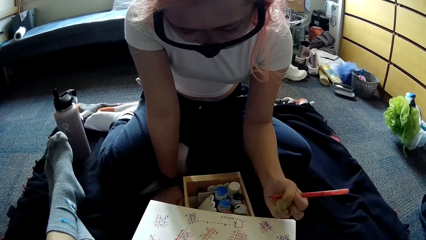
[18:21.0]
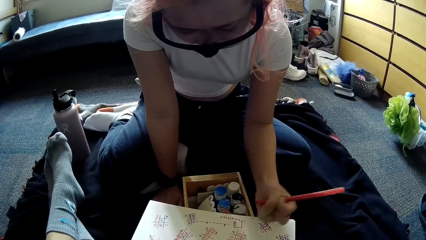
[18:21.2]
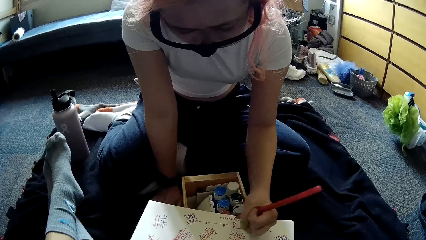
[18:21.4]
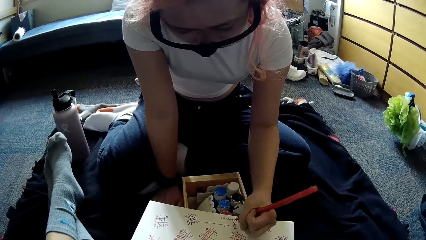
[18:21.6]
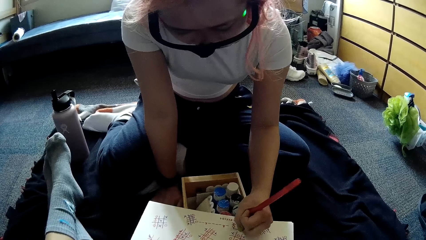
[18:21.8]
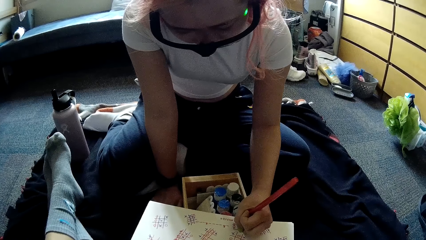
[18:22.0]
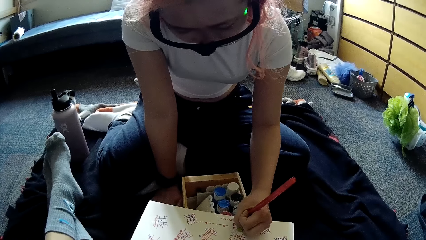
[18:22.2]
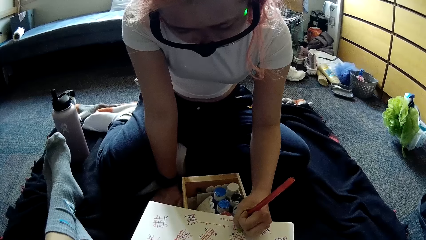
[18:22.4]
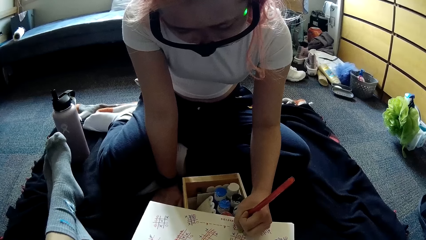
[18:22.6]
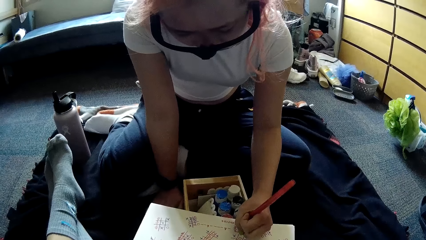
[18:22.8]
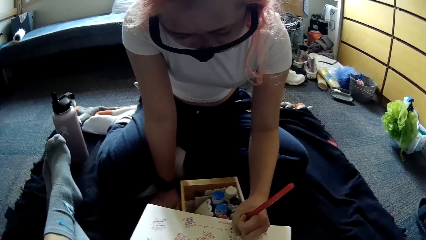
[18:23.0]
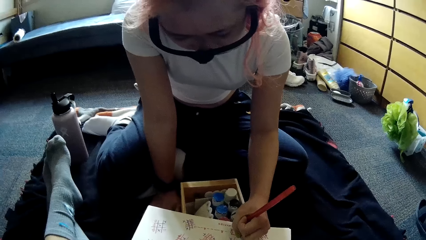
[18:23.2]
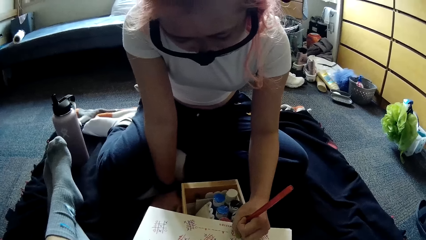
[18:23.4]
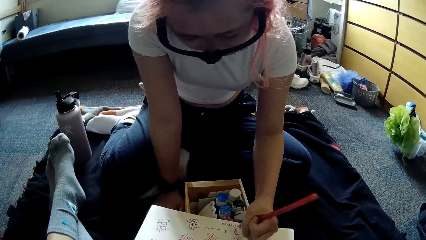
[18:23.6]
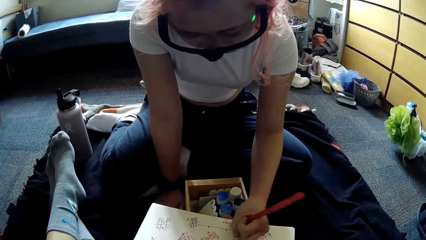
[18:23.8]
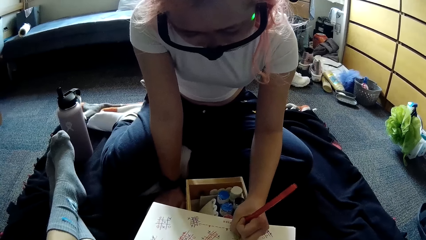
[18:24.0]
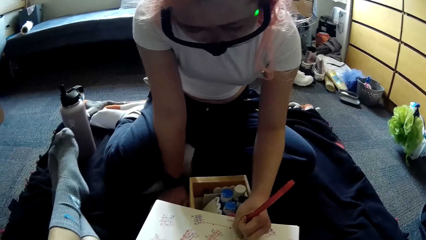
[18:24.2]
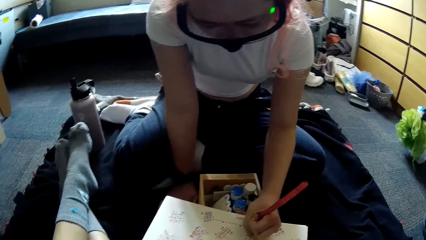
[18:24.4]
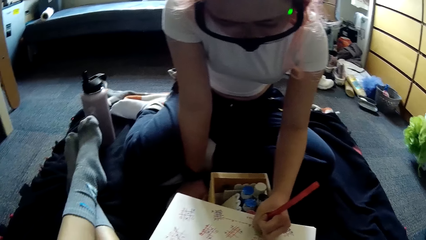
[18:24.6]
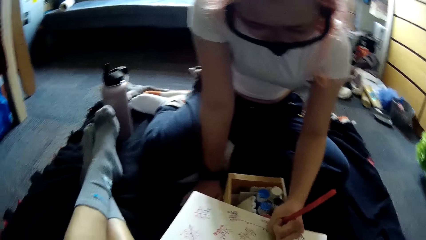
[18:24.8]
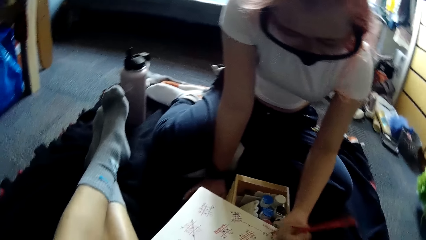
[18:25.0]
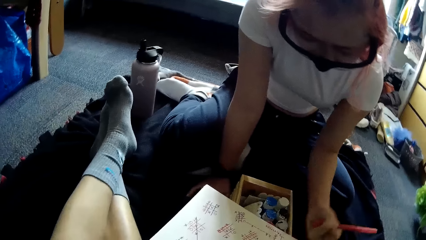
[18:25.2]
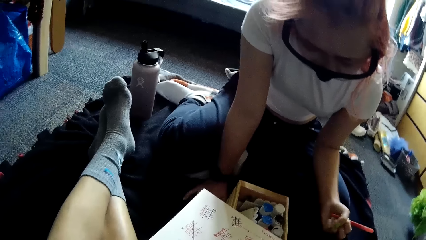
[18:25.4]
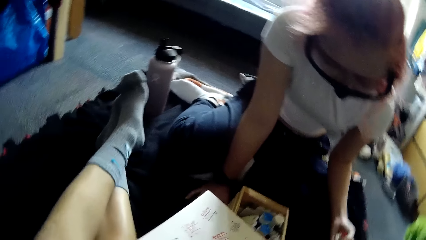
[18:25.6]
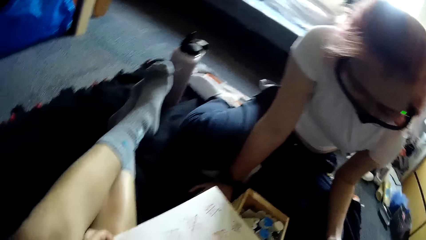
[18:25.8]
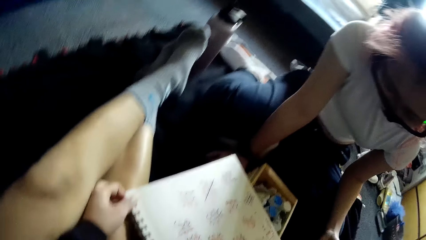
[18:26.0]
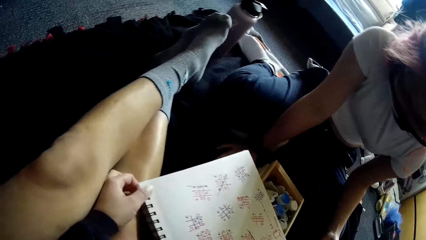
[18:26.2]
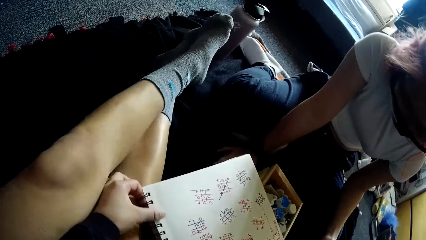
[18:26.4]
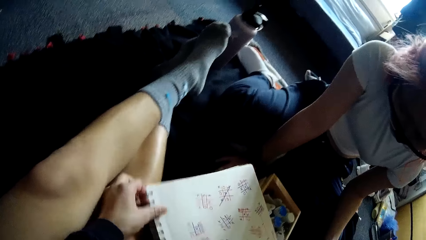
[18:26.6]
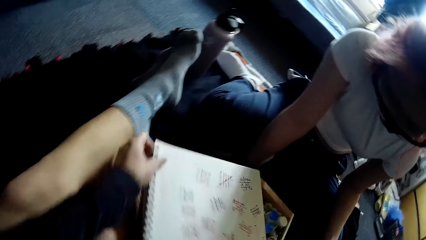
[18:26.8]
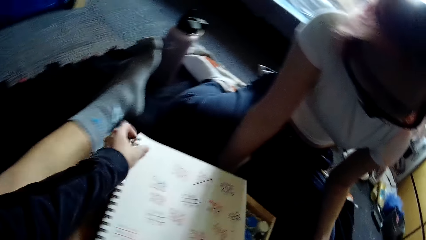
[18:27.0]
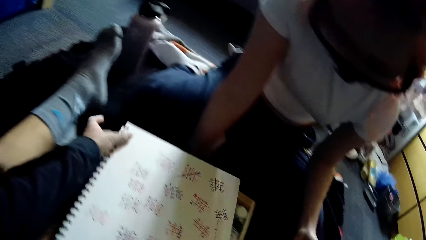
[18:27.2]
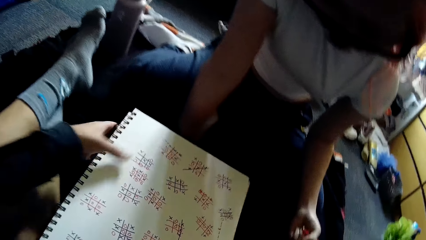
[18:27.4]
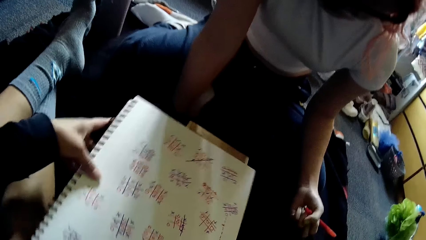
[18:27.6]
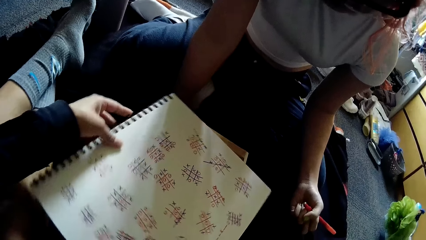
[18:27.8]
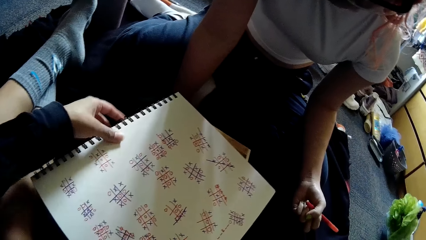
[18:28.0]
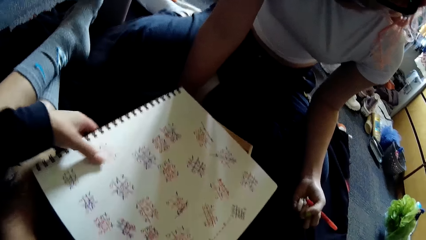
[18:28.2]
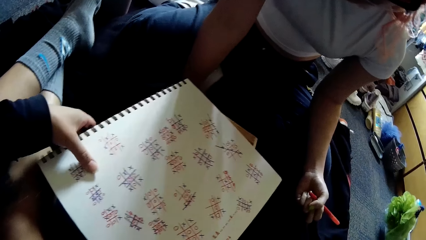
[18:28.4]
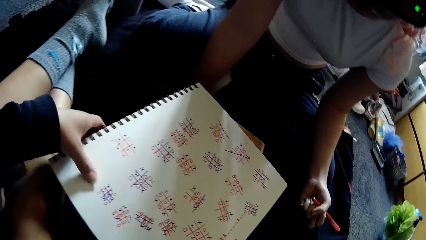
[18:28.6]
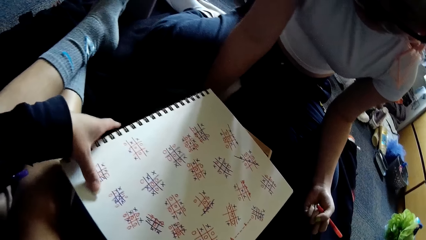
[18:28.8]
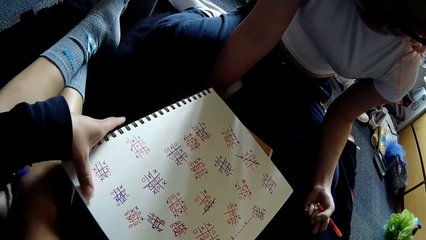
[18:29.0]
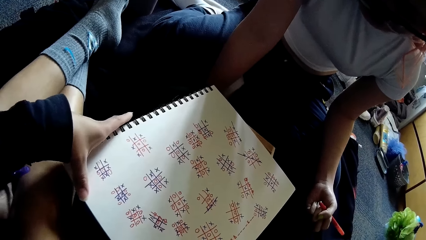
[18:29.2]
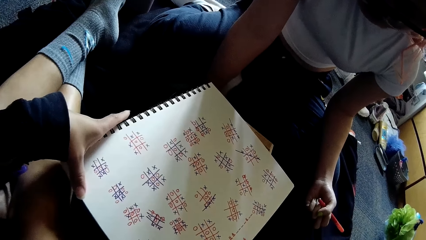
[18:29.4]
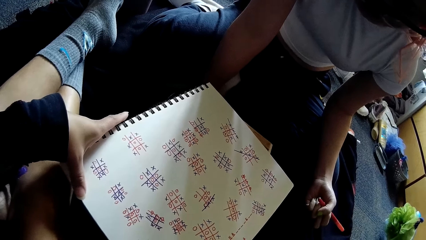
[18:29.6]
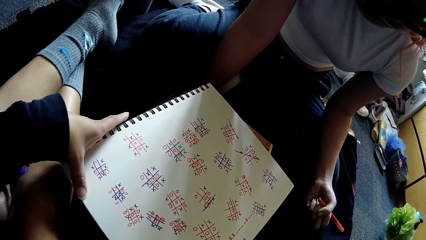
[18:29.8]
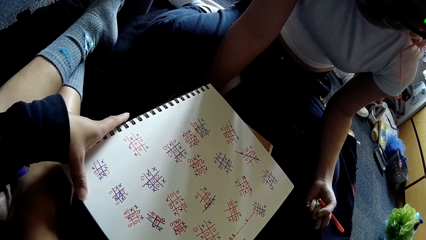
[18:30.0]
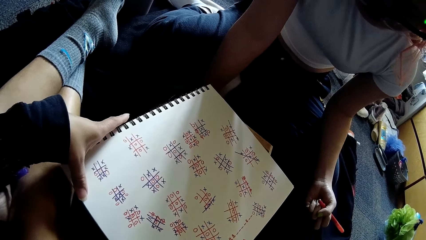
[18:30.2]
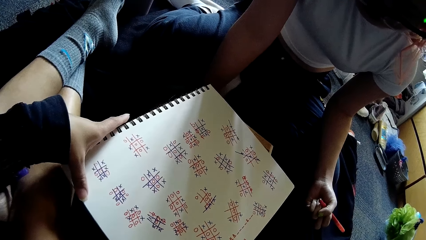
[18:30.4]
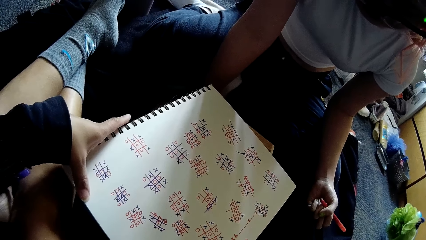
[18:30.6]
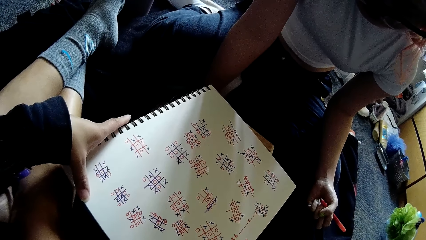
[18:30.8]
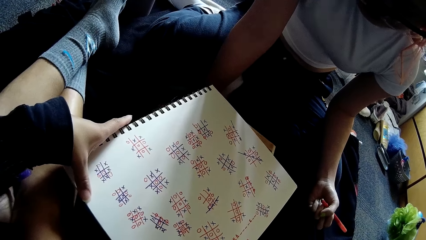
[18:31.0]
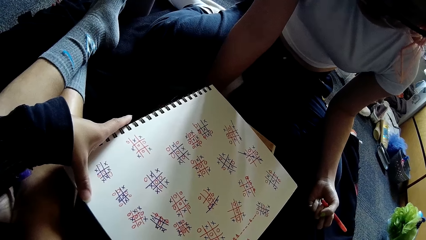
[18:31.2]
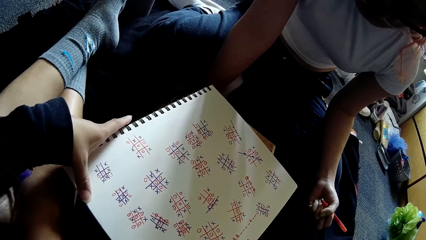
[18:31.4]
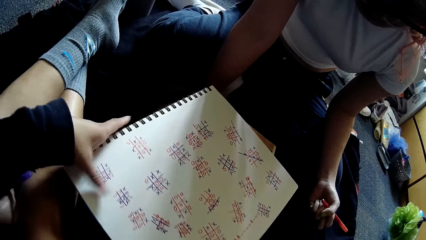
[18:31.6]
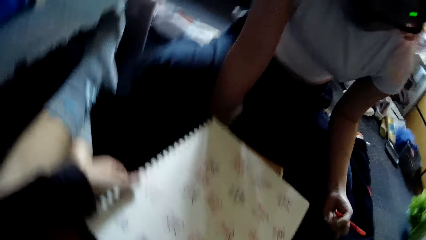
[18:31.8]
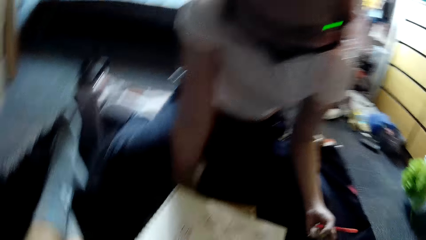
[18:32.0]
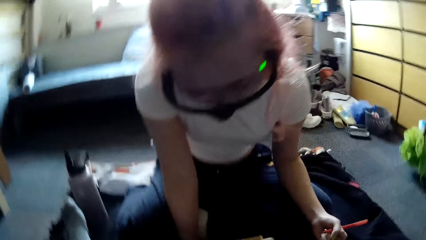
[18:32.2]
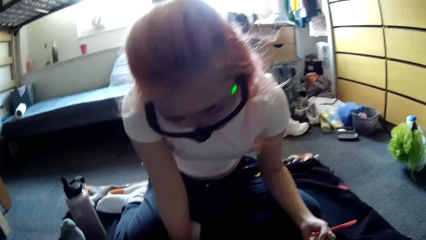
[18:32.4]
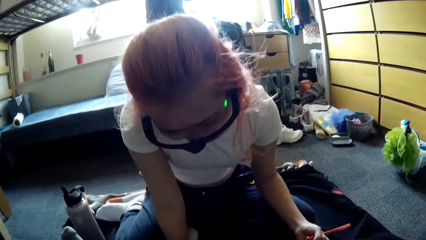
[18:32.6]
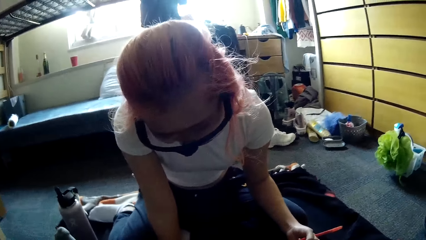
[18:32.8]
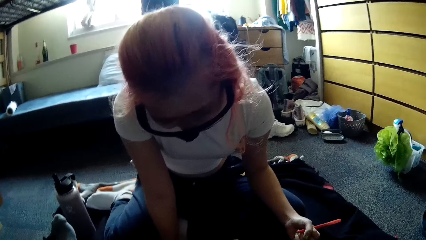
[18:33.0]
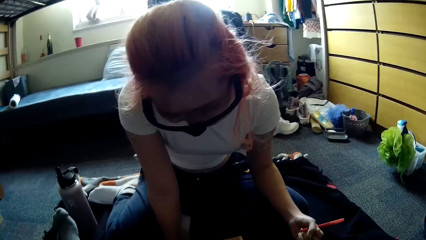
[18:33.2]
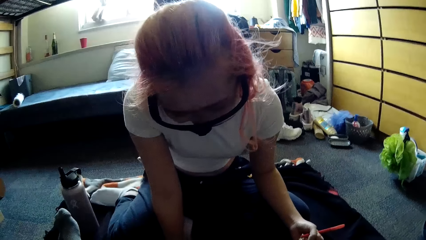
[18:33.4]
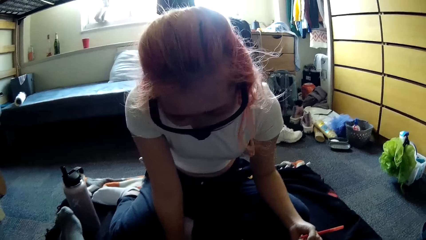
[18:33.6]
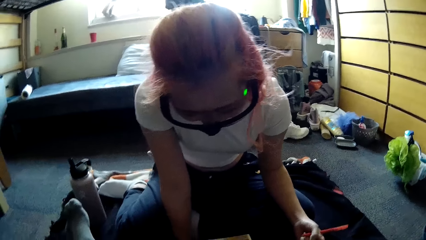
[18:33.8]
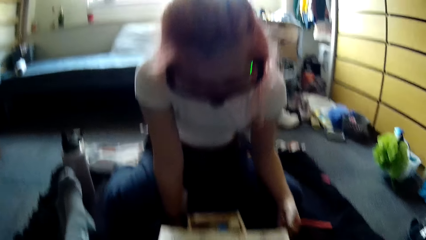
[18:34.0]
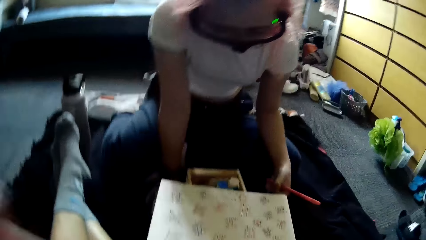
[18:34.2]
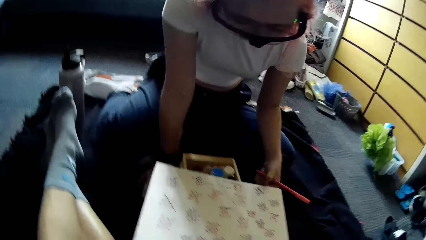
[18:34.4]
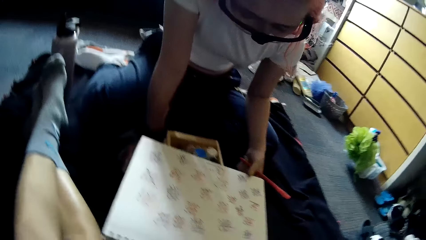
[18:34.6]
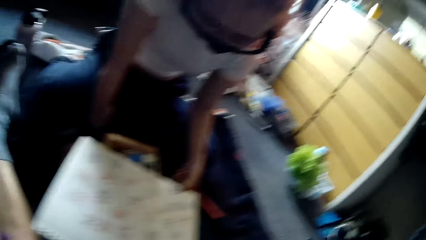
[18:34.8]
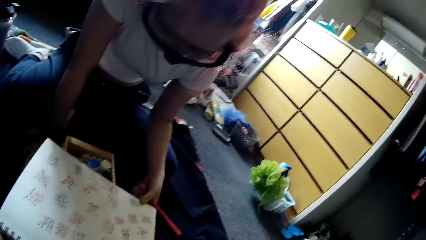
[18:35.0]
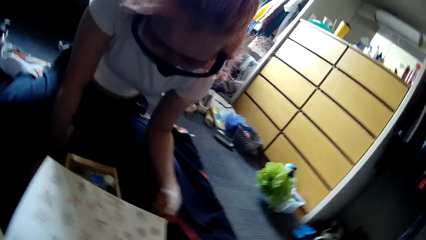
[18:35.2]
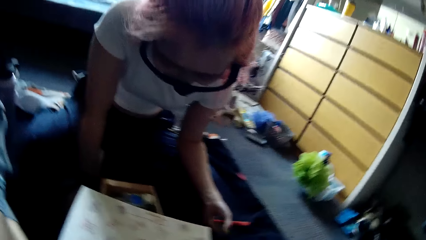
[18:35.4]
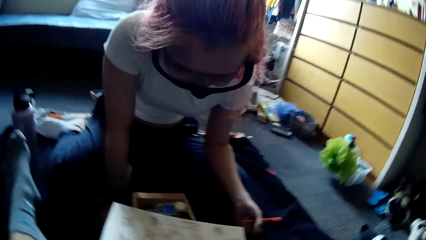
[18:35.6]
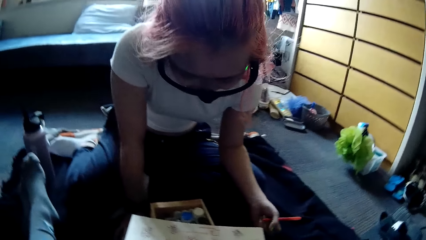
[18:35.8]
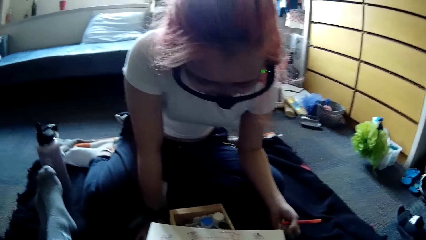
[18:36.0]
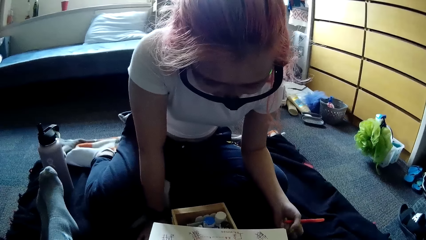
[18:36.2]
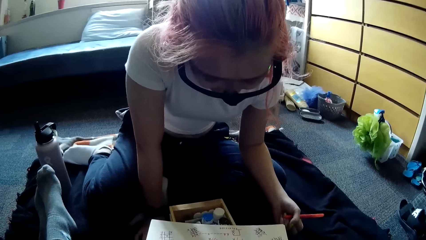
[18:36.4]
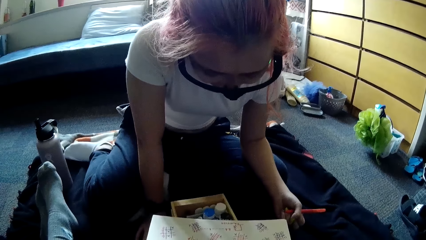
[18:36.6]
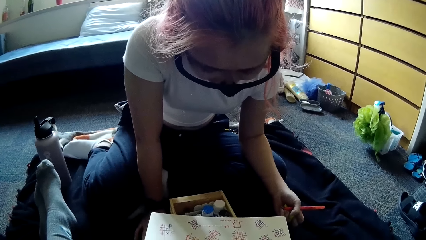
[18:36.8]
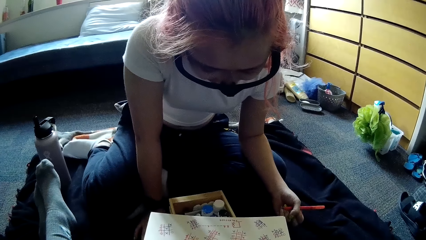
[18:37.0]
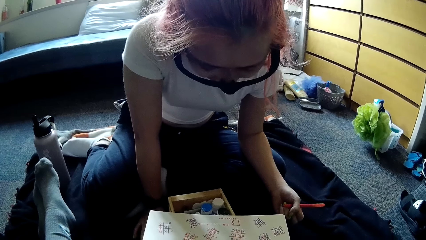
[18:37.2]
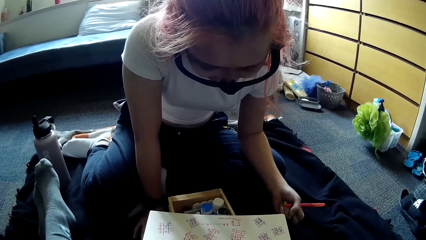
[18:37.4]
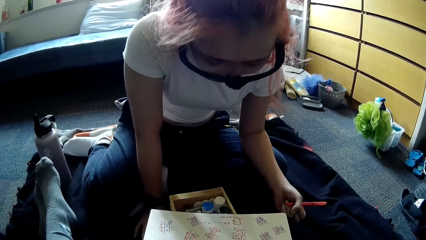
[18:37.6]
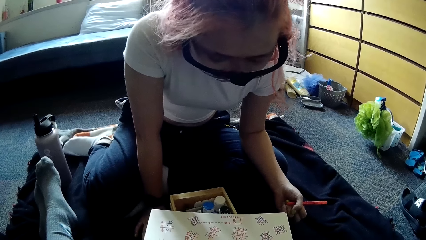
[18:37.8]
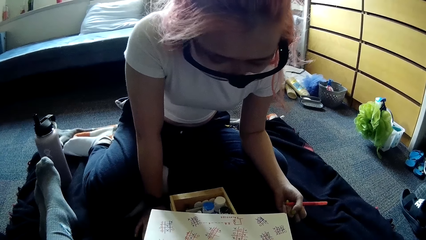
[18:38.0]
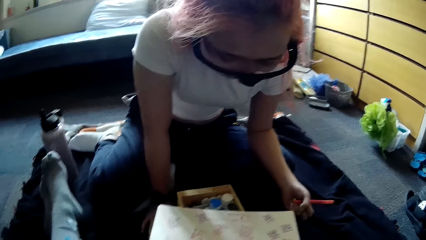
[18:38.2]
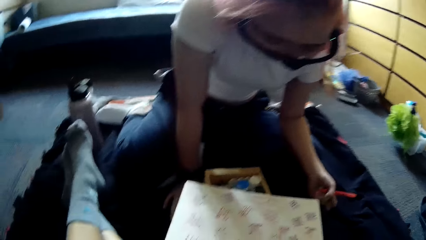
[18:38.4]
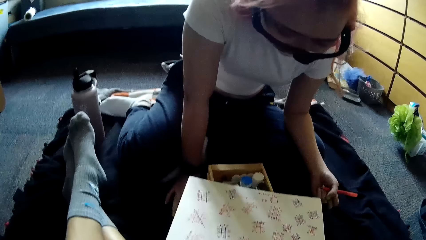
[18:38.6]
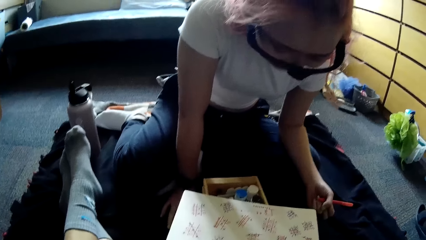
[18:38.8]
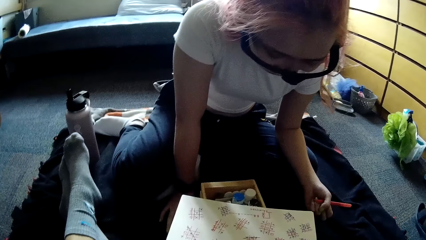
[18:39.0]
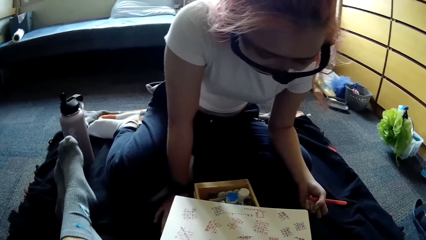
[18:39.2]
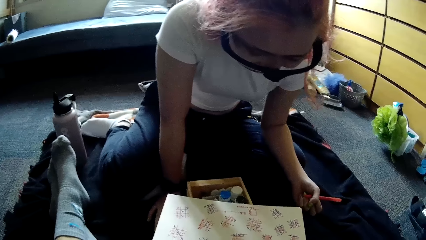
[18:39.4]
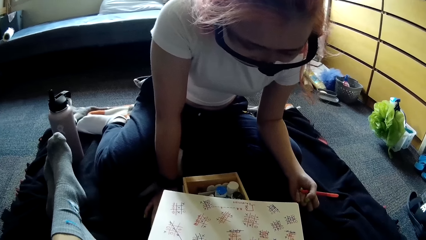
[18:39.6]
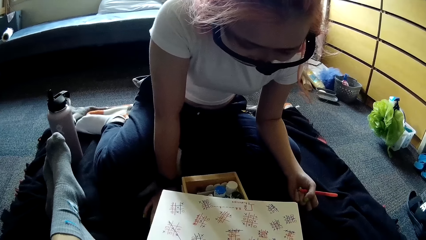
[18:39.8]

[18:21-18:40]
The camera wearer looks around. She turns the jotter on the wooden box with her left hand. She interacts with the woman. The woman adjusts the jotter on the wooden box with her left hand.
